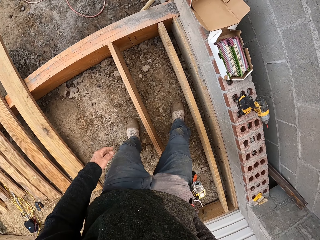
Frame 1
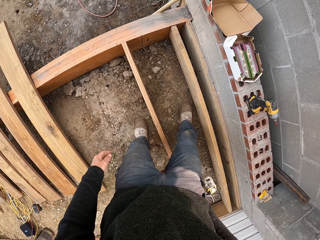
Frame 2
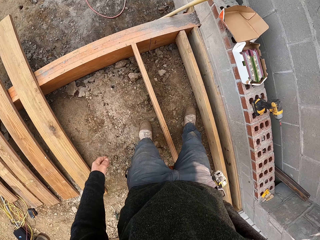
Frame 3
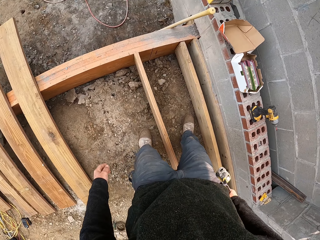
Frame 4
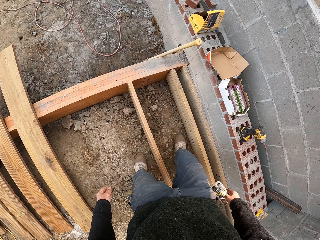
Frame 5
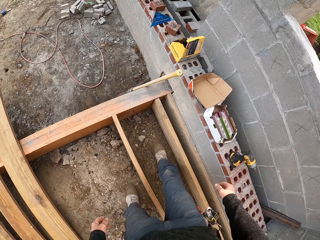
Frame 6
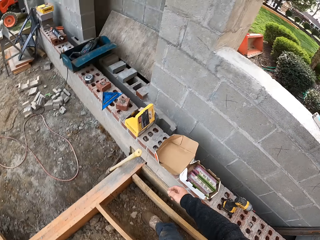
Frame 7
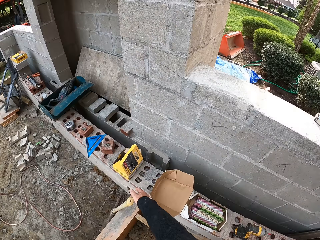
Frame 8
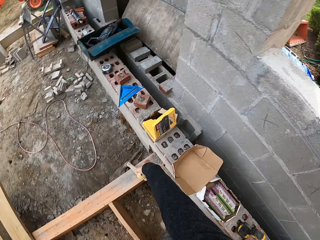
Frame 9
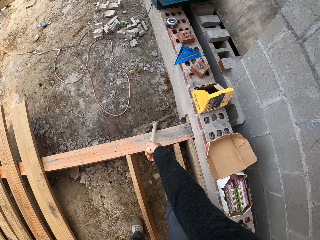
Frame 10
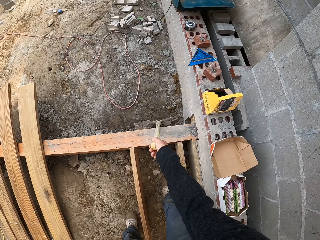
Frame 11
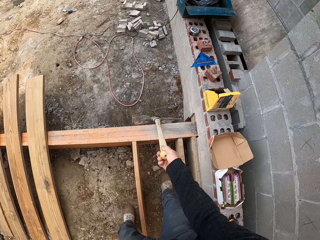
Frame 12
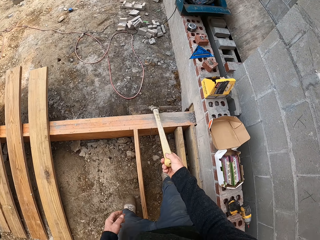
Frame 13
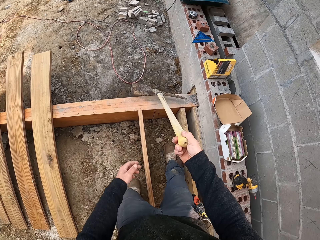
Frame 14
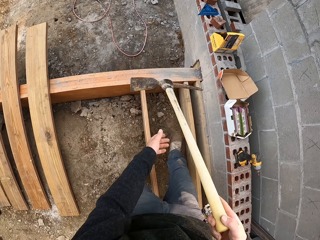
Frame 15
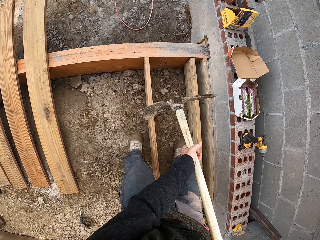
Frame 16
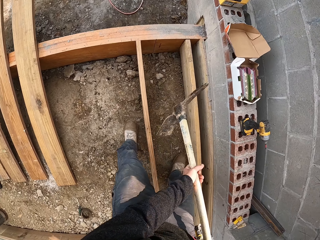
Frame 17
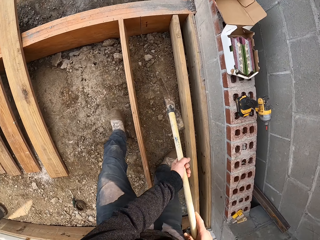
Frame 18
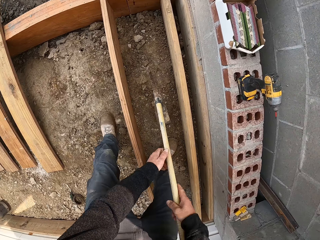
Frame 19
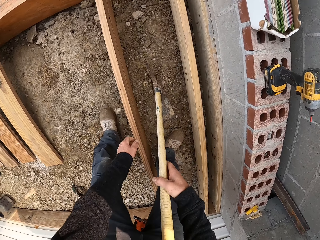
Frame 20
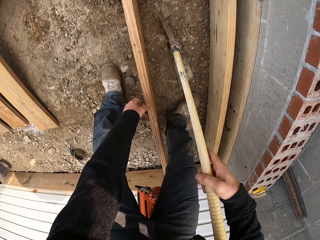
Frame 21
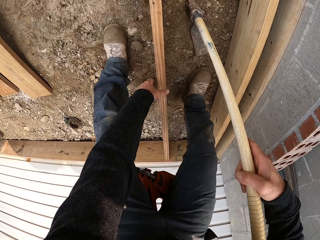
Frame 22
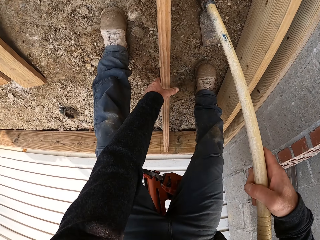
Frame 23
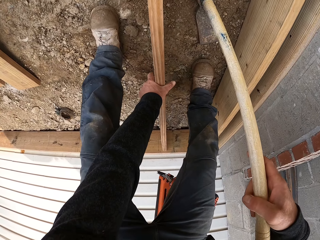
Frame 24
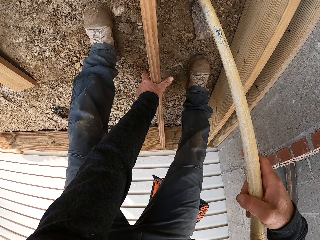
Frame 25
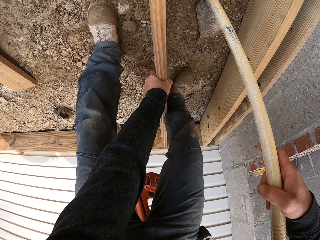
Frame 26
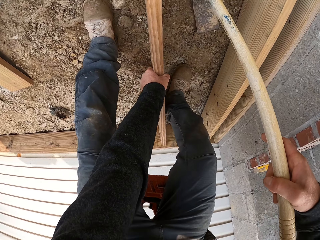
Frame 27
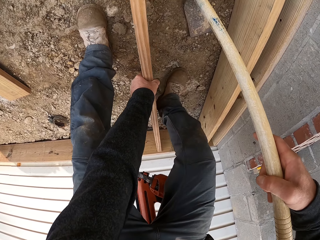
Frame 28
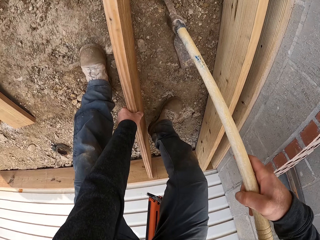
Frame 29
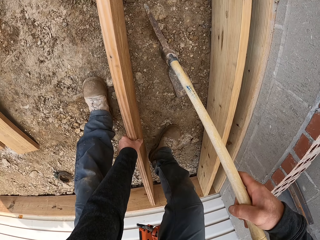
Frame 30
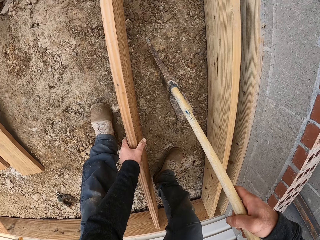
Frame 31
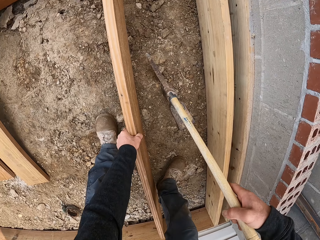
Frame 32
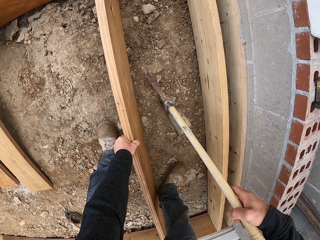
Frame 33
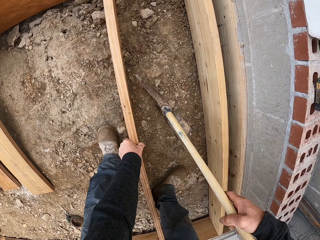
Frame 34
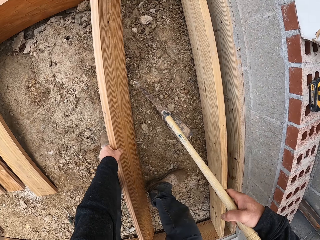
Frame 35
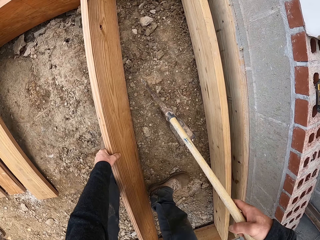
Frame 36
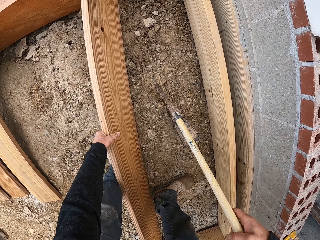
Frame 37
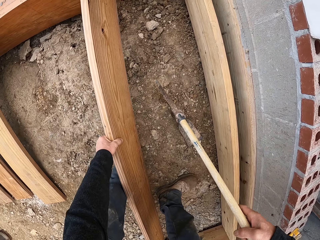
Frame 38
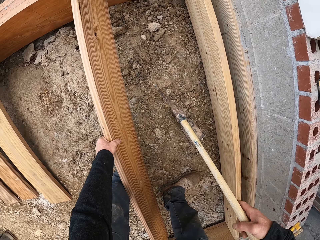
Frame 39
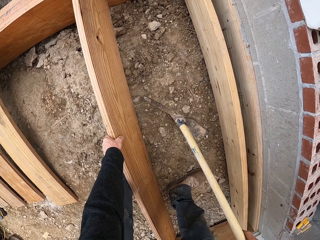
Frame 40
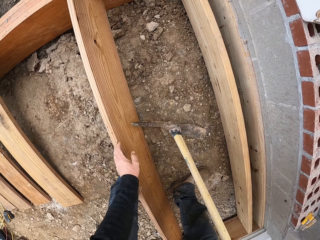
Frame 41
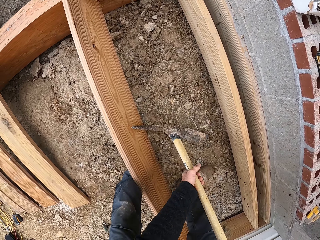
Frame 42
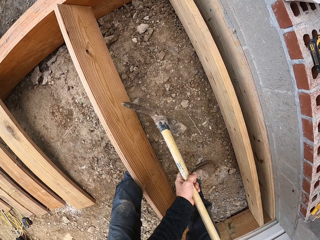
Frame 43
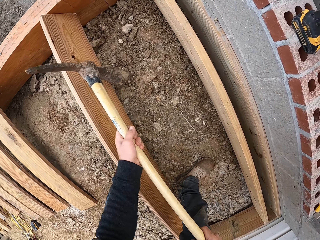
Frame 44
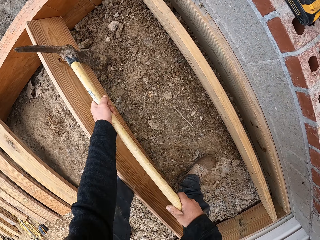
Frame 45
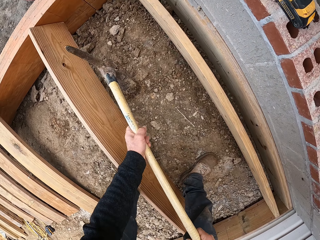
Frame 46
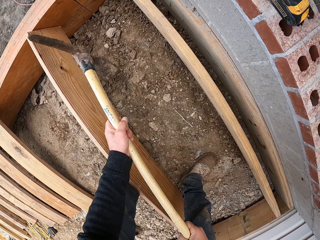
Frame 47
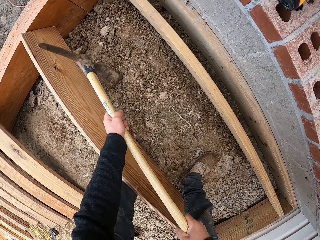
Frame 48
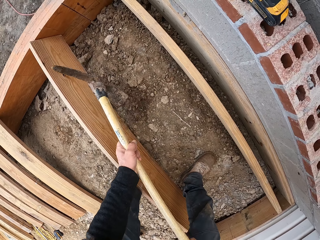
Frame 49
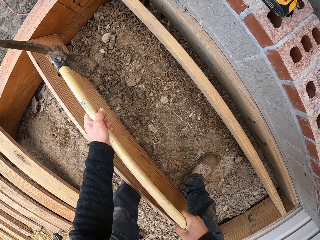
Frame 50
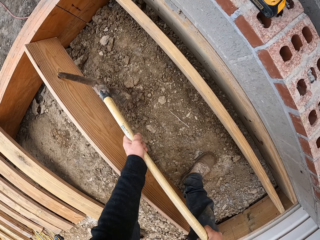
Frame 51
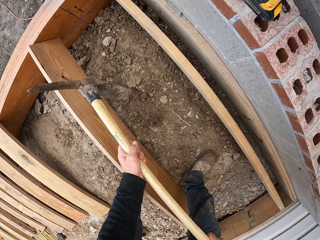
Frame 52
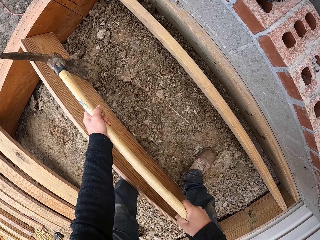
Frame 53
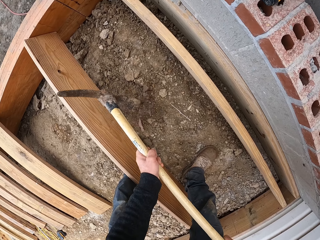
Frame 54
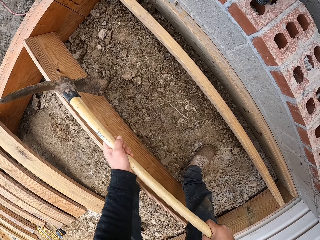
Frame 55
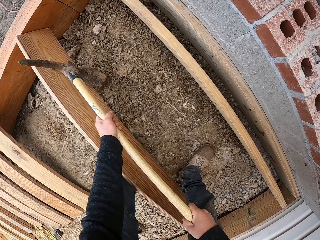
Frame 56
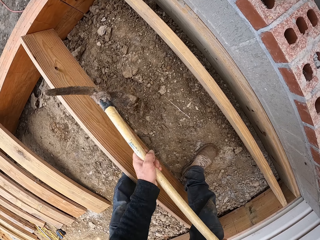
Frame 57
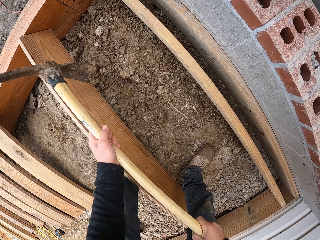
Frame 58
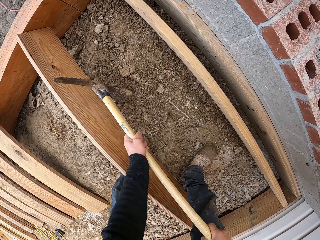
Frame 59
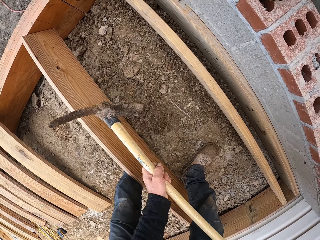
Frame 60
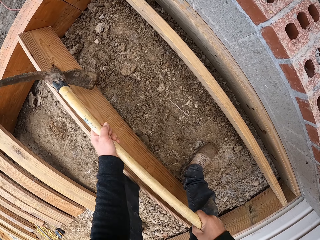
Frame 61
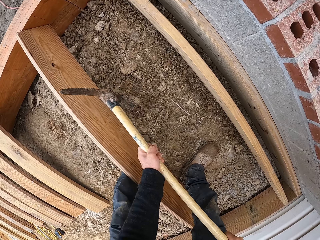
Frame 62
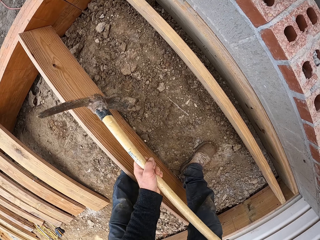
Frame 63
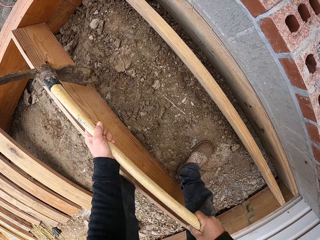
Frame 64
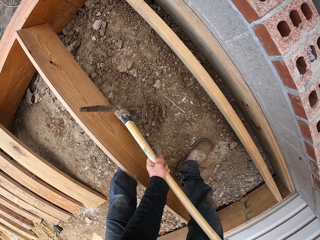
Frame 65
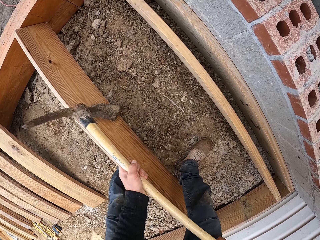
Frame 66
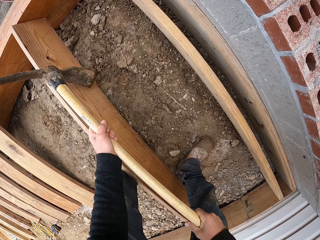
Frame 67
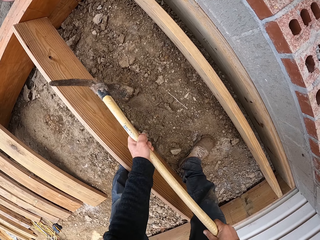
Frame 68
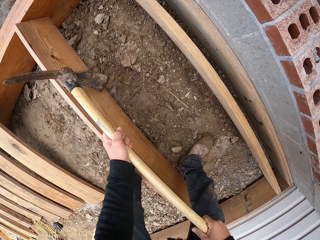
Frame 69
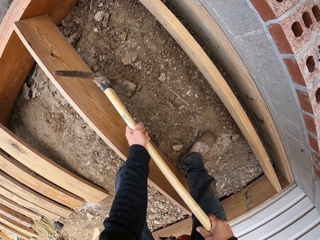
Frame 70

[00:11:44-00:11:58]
The camera wearer looks around. They pick up the mattock. They fix the wood. They move the timber. They dig the ground.

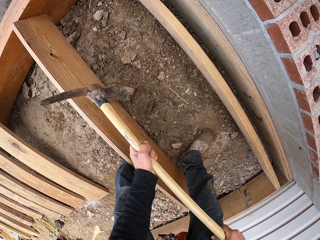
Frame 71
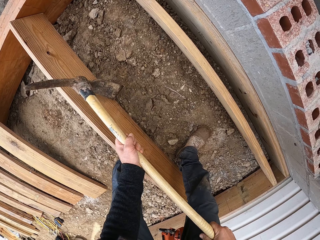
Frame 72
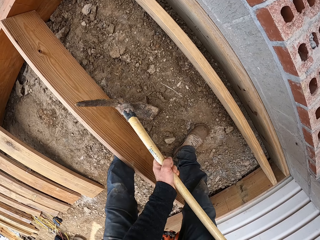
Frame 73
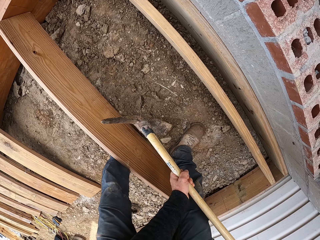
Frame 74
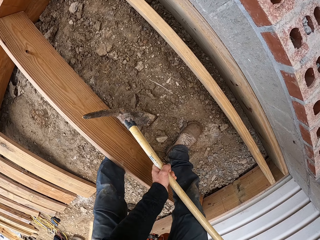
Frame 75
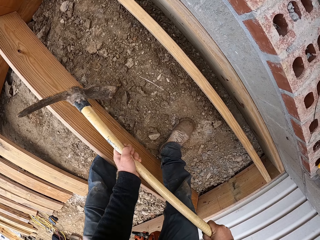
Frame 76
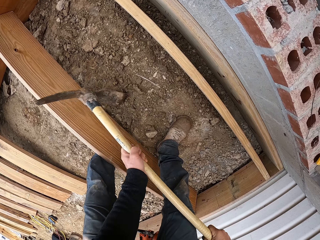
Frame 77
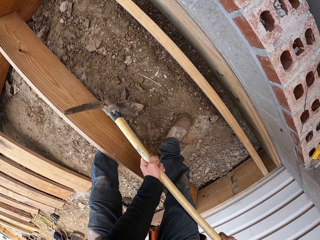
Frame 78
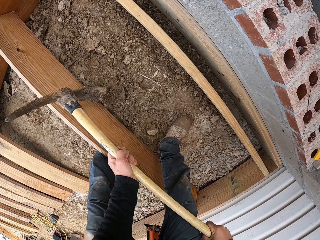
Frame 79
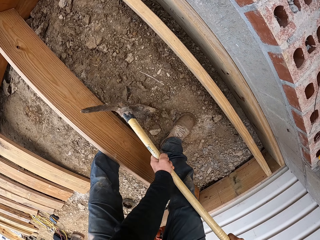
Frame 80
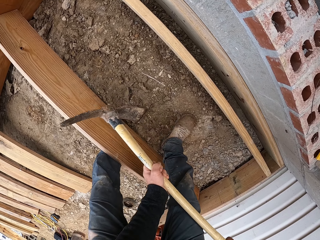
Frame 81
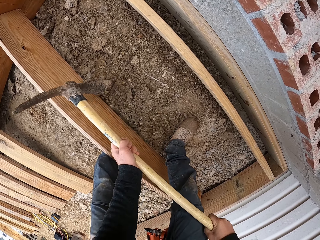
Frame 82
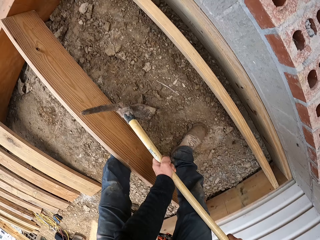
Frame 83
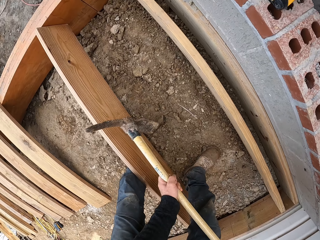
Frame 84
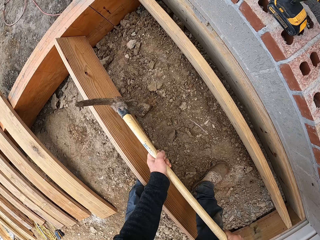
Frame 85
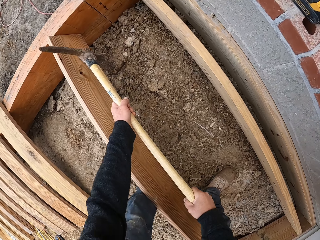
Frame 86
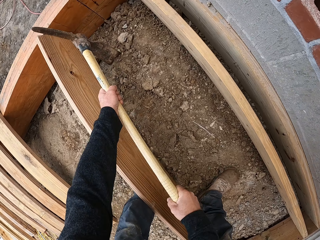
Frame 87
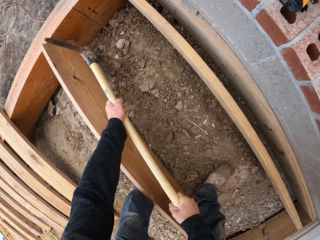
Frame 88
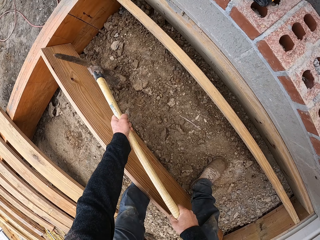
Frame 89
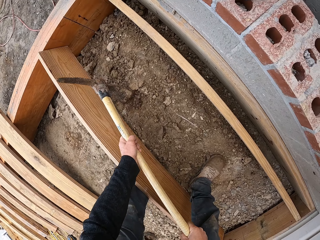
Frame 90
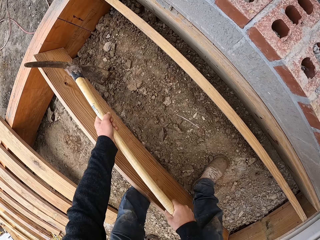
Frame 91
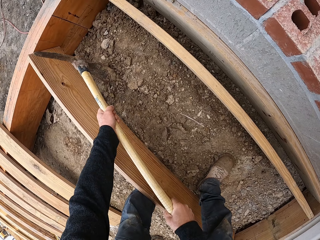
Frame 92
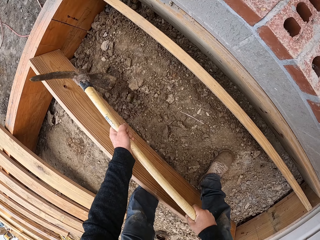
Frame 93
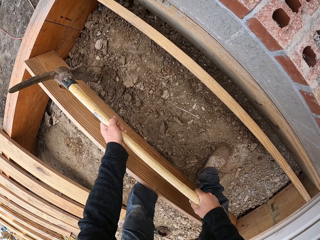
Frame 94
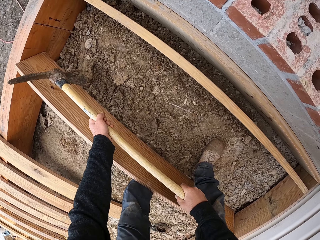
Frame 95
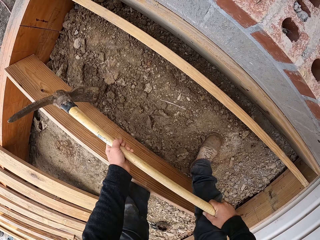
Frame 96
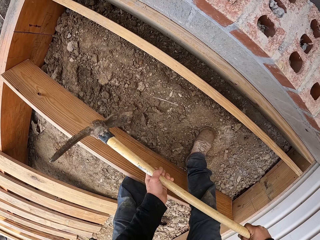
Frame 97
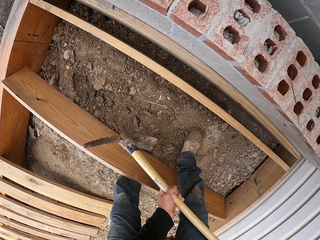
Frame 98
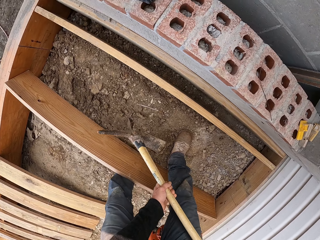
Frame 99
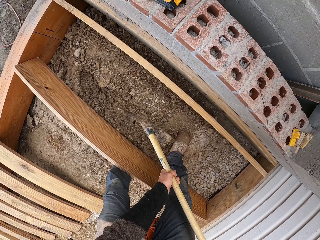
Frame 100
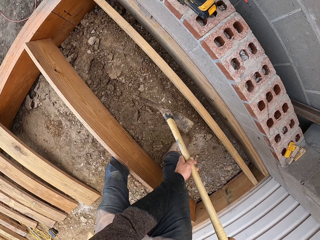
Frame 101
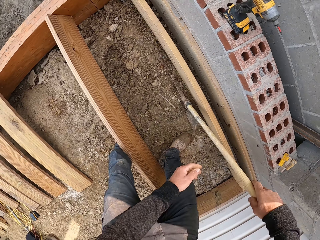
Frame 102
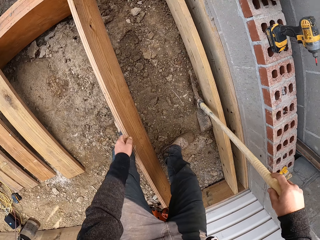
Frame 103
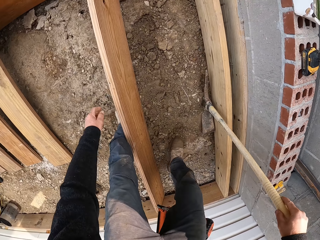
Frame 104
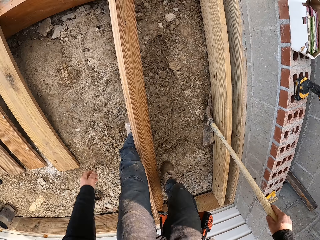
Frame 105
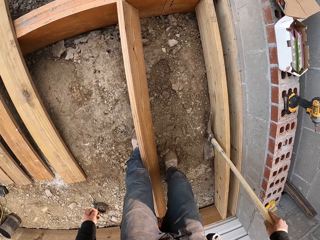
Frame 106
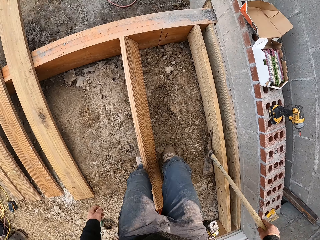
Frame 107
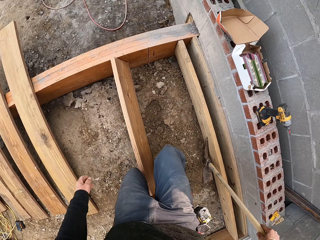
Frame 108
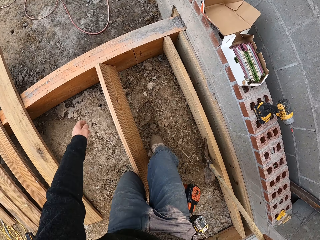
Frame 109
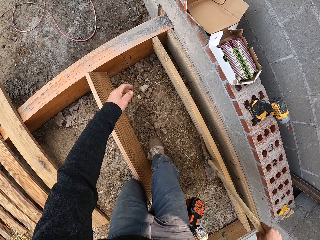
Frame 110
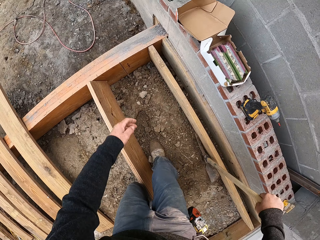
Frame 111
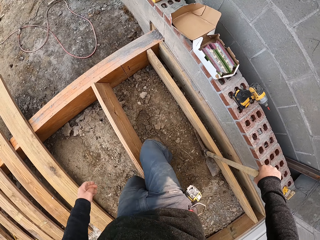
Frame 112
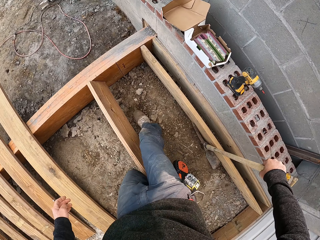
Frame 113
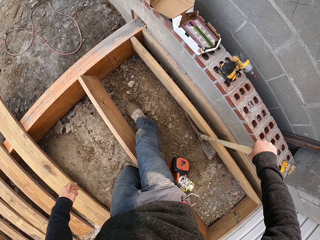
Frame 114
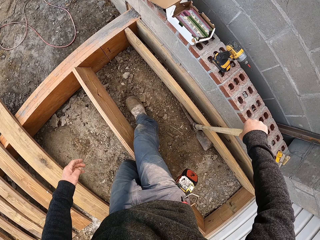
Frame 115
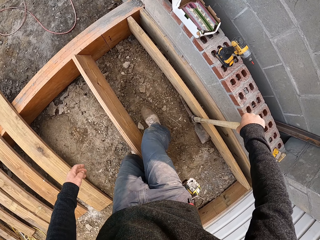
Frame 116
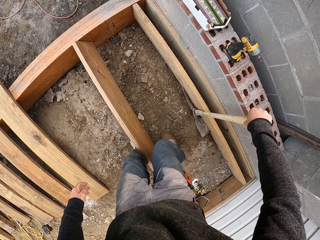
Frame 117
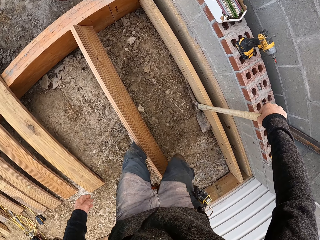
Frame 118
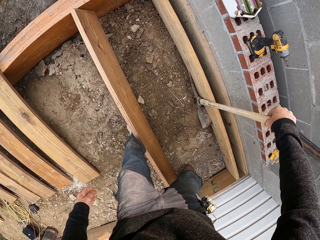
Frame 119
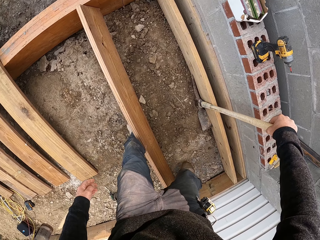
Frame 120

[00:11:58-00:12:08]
The camera wearer puts down the mattock. They push the soil with the legs.
